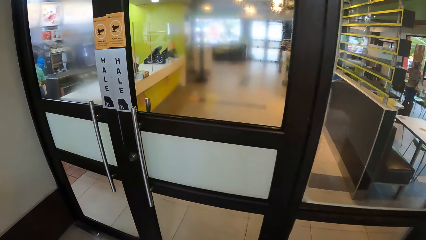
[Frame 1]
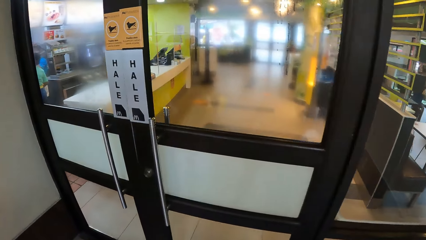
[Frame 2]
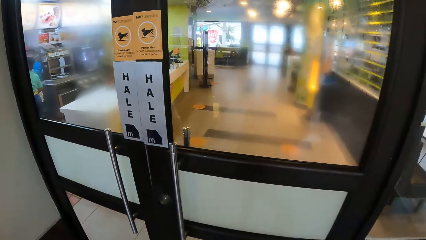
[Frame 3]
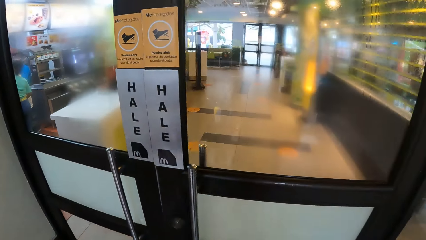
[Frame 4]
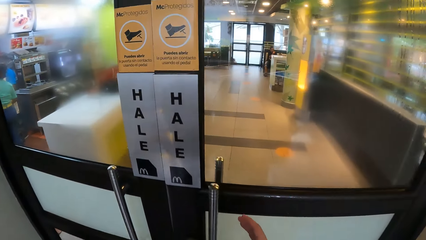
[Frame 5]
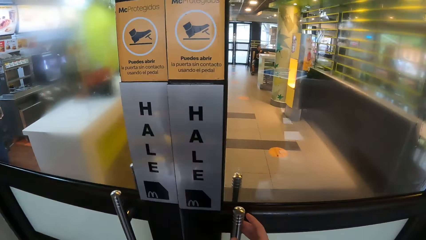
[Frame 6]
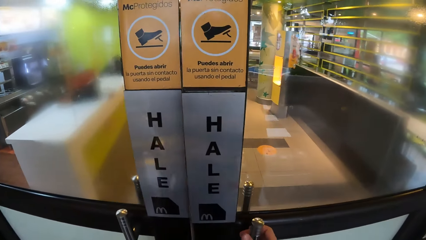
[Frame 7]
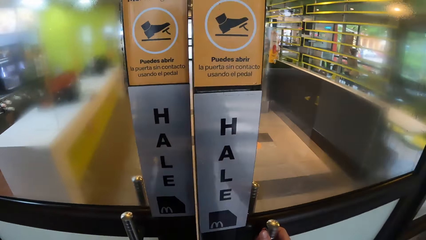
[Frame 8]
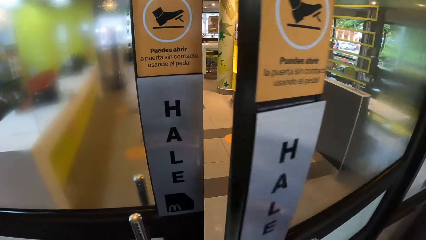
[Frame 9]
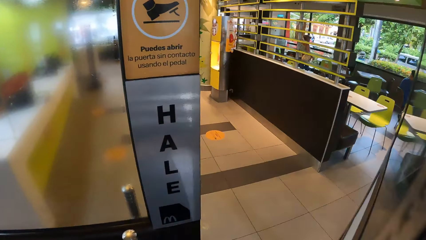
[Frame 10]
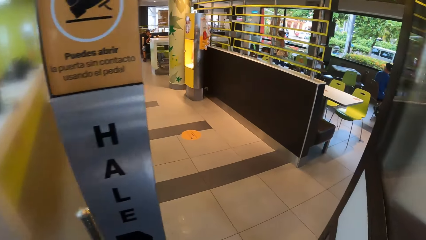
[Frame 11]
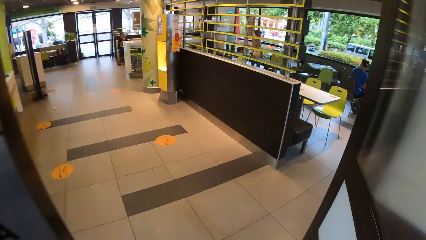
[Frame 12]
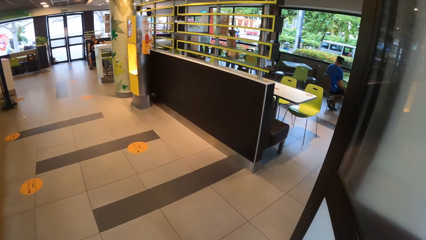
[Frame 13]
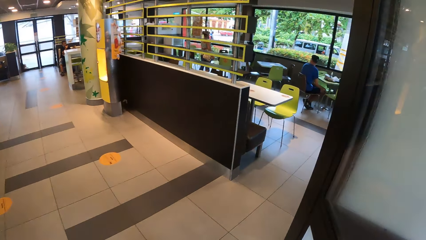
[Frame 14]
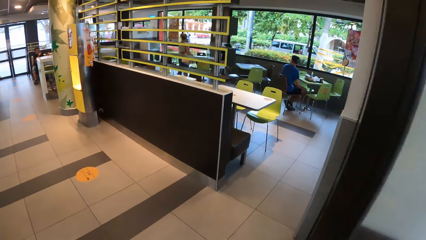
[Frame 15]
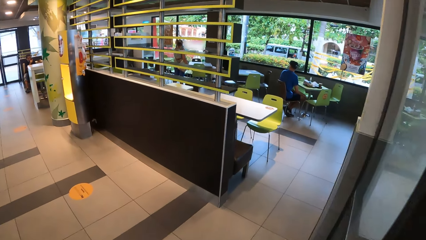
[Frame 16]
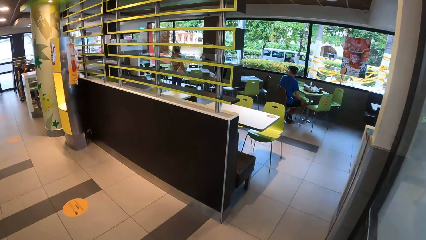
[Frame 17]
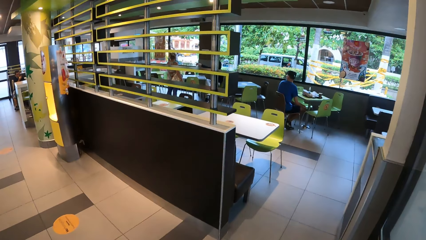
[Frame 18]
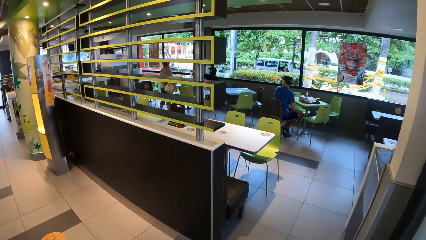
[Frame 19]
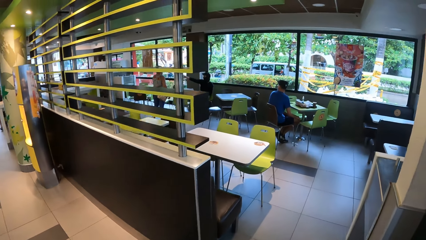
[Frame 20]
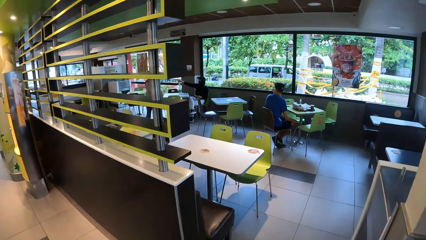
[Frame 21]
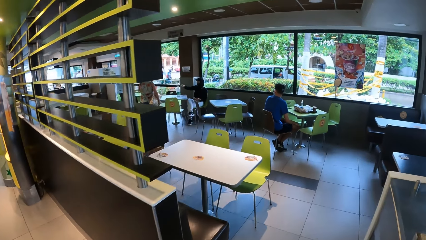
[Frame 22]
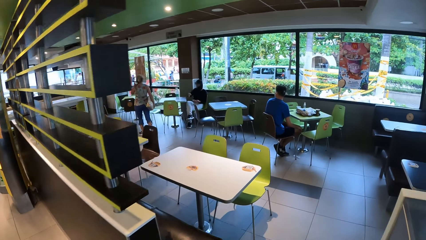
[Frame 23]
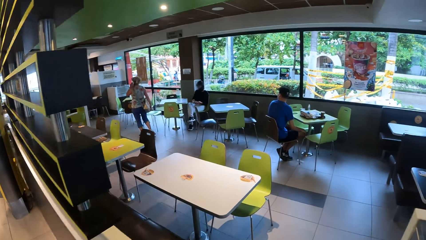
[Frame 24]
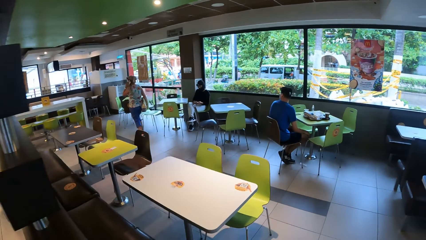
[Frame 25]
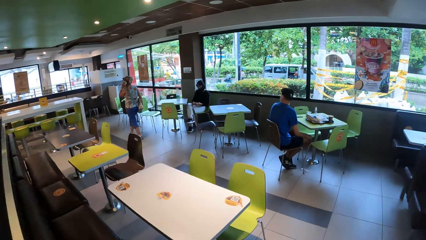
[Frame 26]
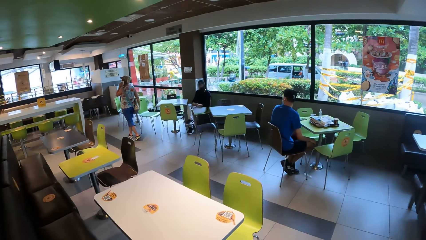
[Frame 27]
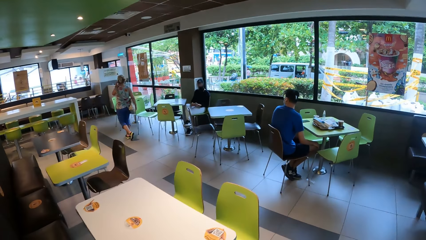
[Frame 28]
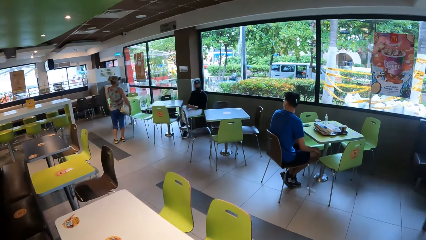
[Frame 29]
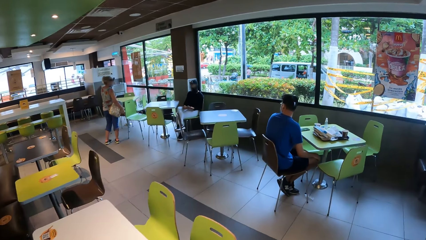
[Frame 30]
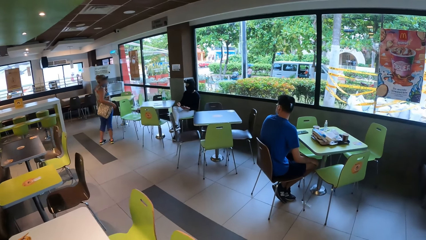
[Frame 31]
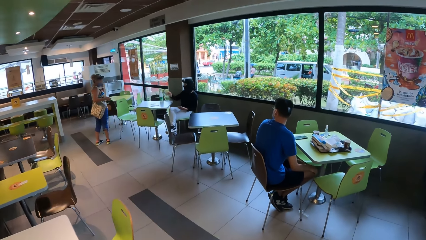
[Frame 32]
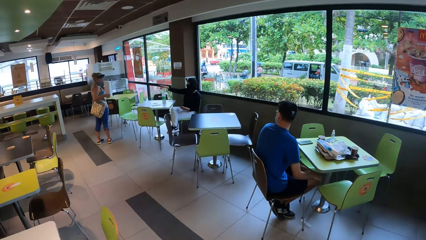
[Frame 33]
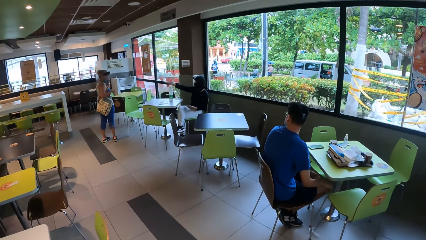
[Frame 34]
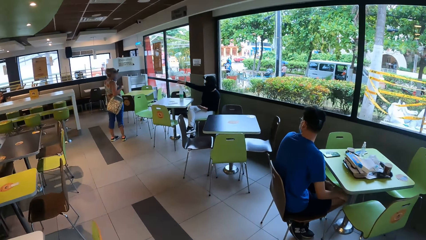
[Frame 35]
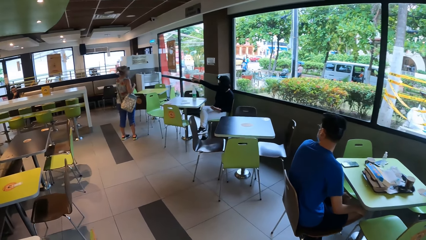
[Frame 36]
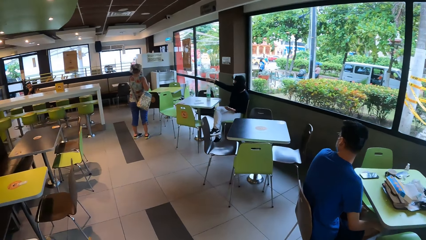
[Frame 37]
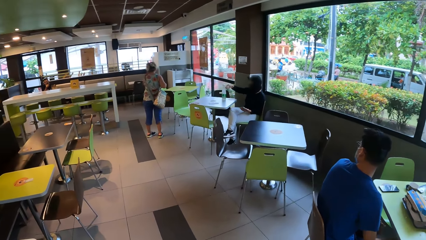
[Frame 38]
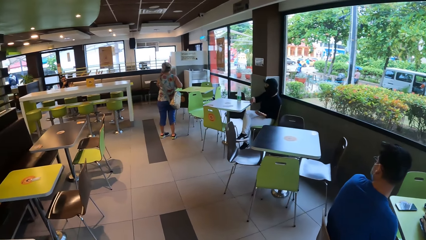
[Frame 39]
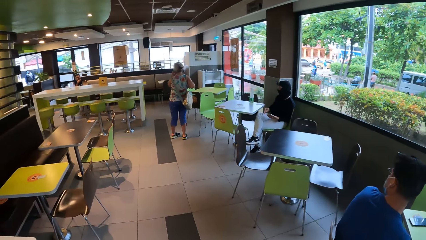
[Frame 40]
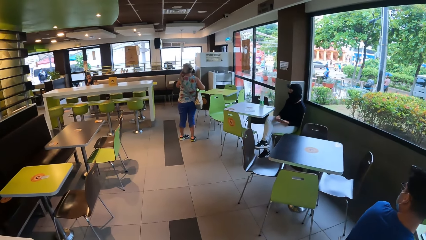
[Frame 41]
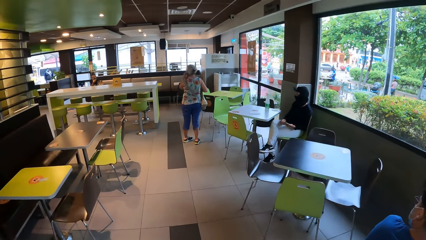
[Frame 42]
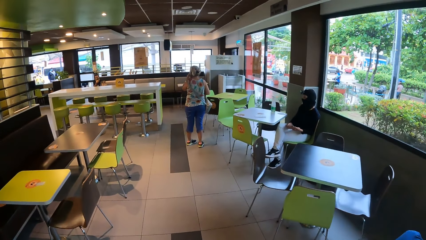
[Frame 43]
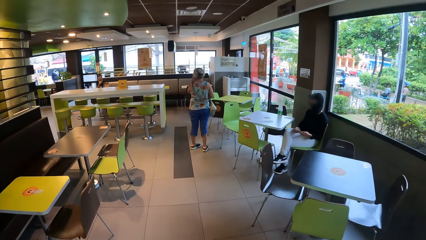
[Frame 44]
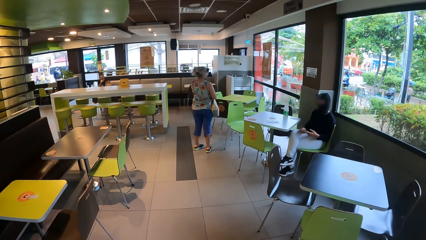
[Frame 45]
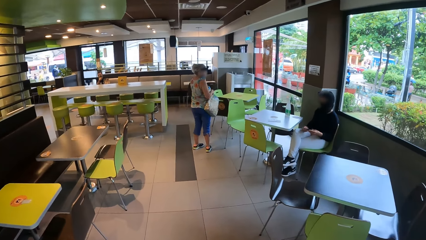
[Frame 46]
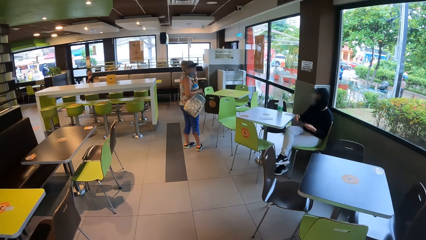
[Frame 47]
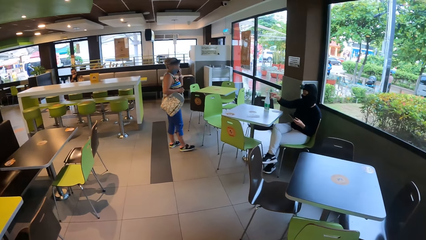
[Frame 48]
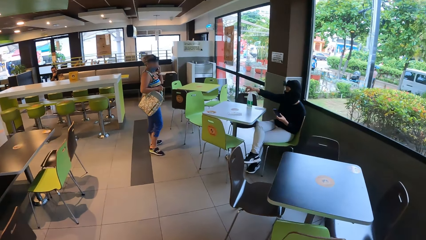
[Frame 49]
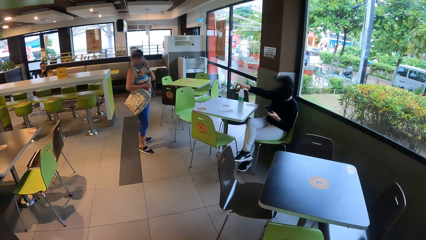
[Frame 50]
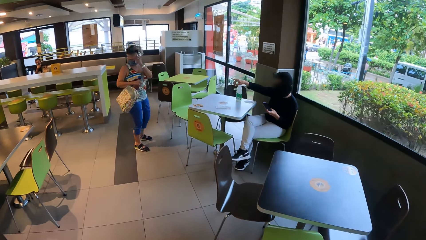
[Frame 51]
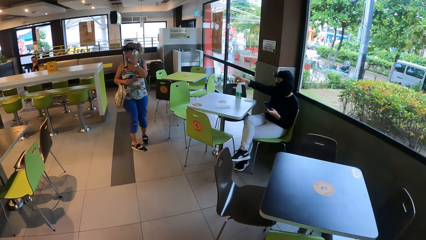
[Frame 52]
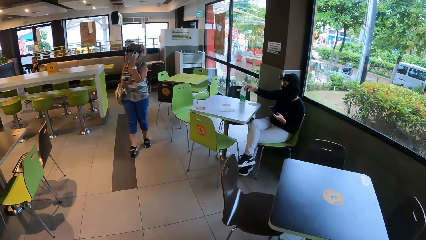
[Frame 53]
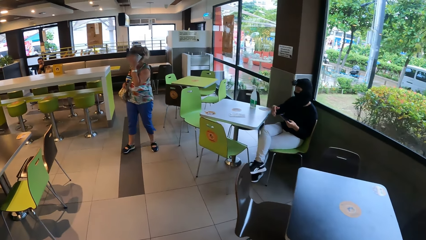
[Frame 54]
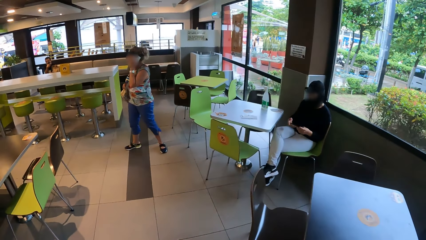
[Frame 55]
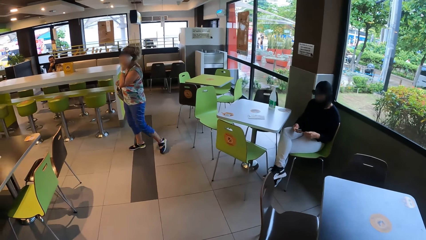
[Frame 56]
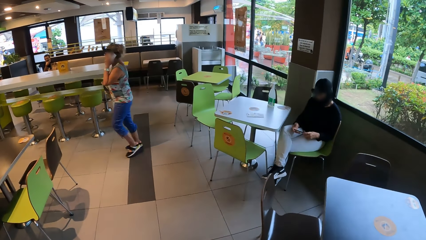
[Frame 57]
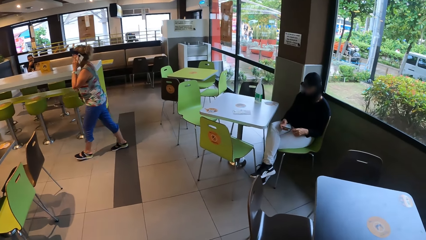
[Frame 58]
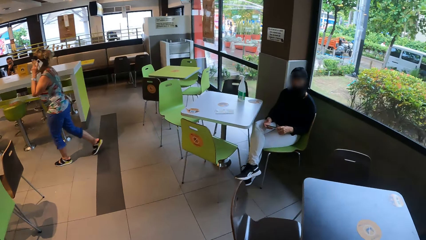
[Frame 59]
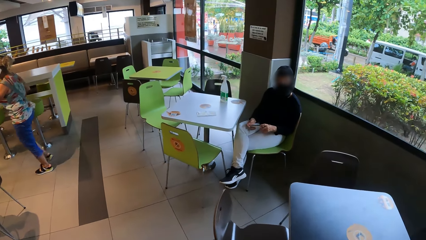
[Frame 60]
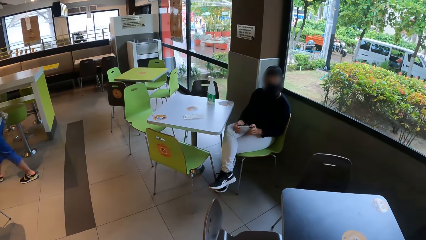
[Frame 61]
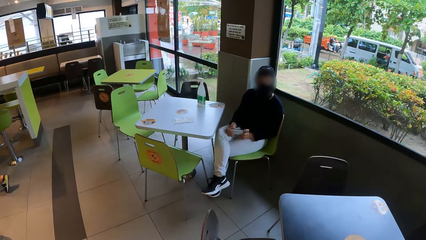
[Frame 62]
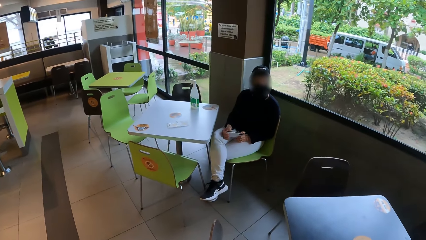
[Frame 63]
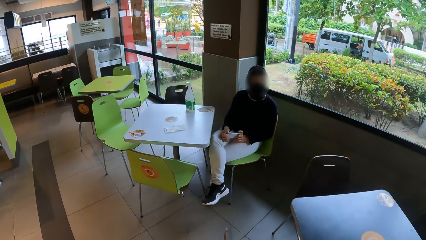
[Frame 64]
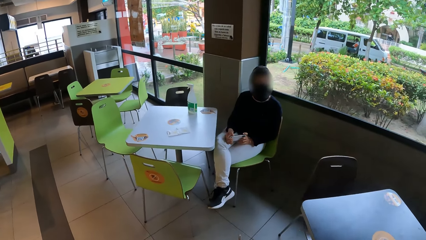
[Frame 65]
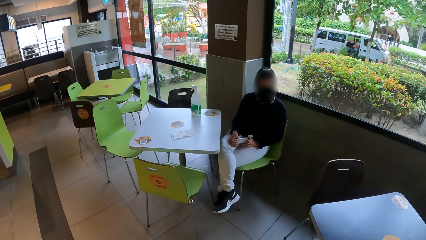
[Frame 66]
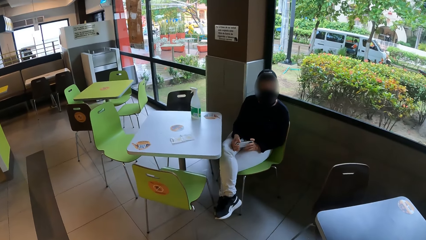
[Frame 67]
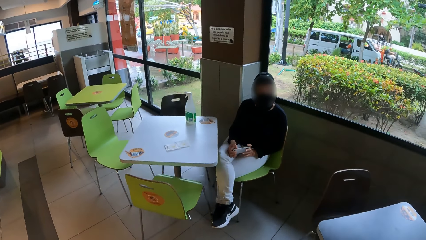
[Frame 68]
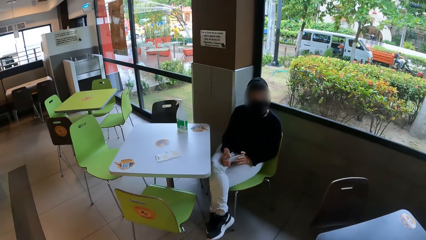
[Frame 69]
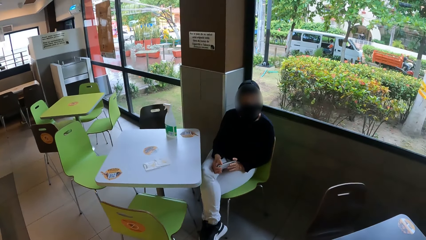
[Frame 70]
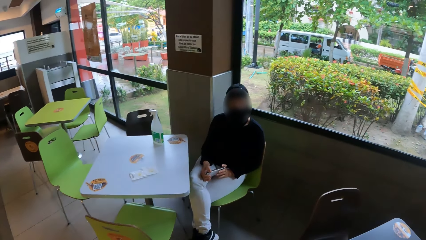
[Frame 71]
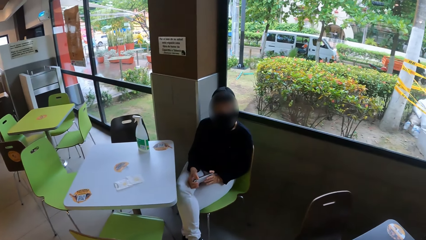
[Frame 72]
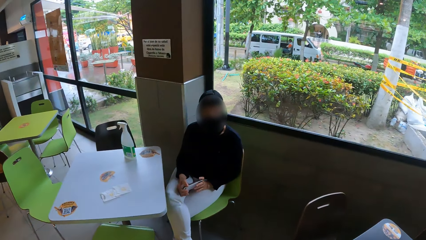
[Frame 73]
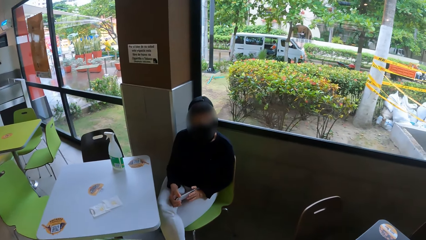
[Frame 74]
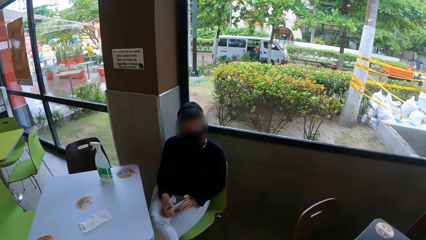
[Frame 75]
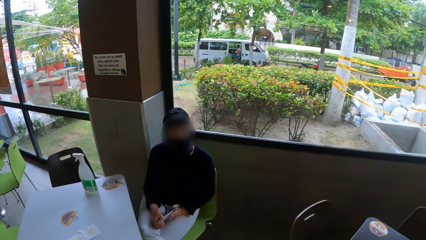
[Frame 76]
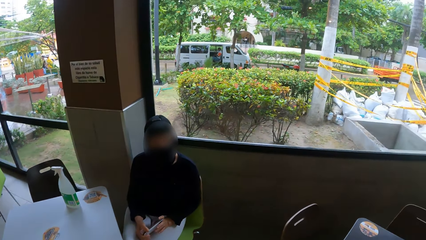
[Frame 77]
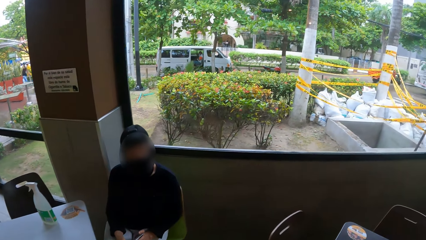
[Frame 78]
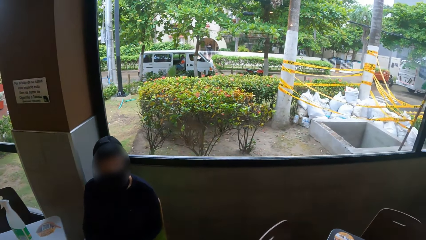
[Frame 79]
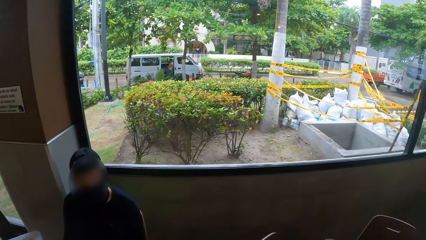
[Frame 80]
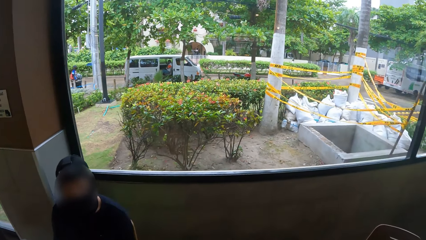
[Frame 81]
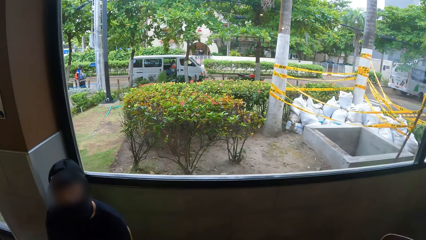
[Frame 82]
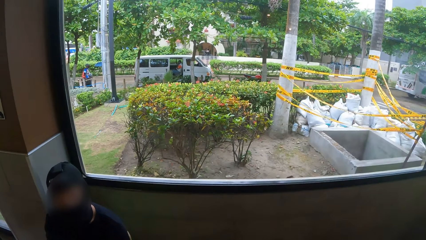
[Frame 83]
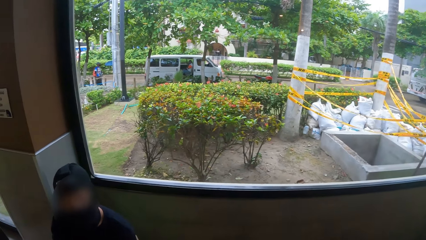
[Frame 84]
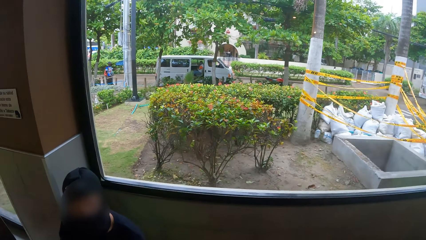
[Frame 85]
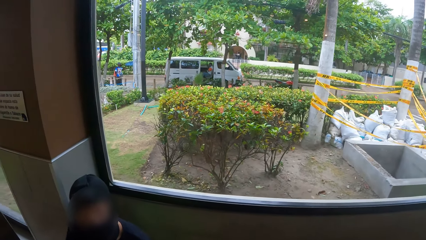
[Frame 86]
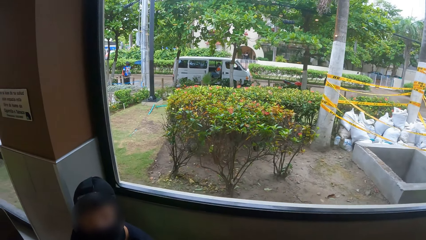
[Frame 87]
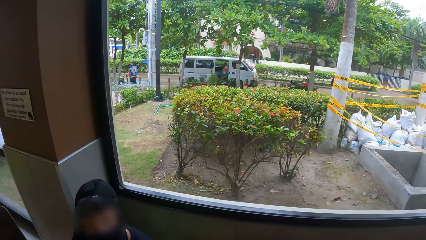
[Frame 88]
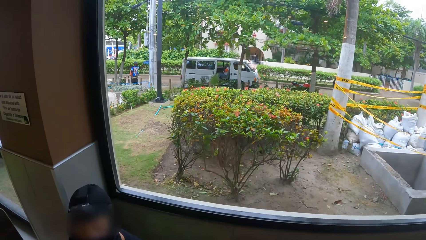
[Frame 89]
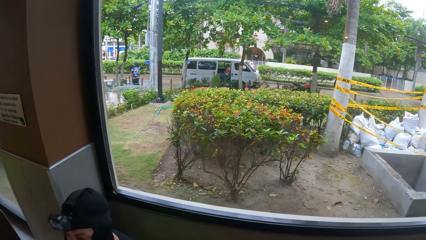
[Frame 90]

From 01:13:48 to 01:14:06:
The camera wearer opens the door with the right hand. They walk inside the room. A person points with the right hand. The person holds the phone with both hands. The camera wearer interacts with the person. They look outside.
